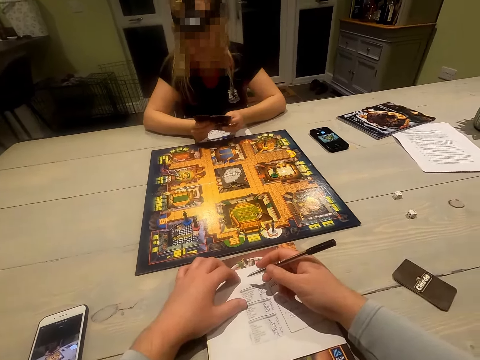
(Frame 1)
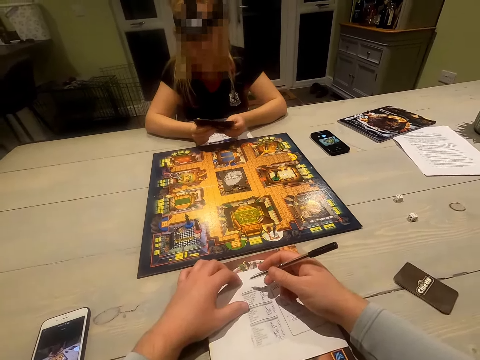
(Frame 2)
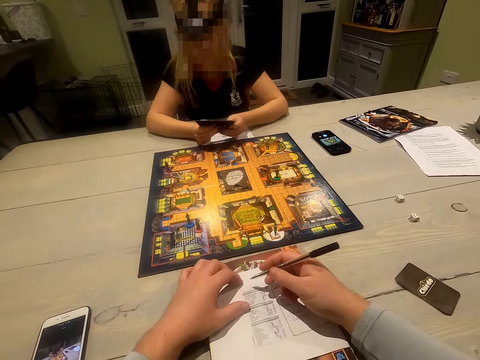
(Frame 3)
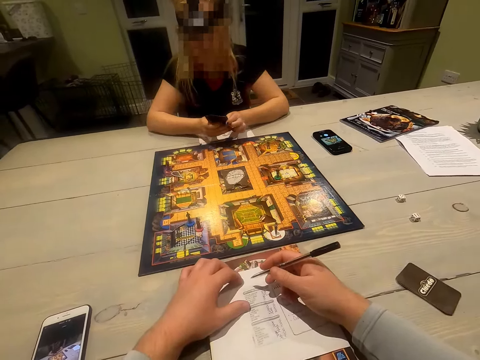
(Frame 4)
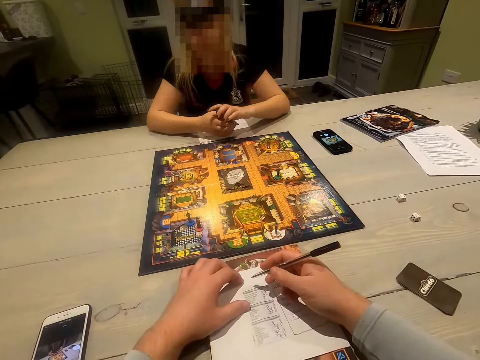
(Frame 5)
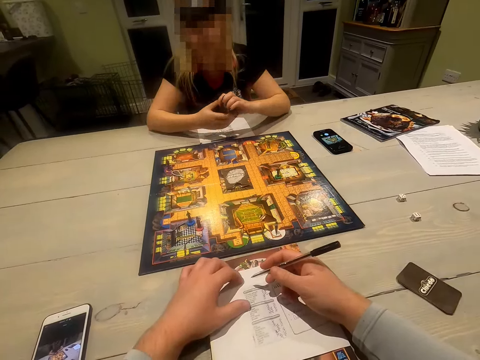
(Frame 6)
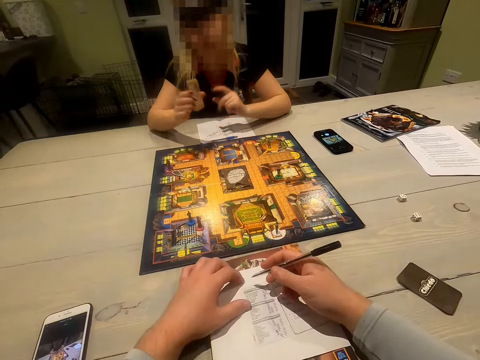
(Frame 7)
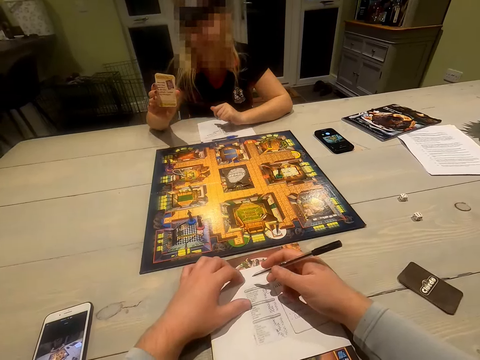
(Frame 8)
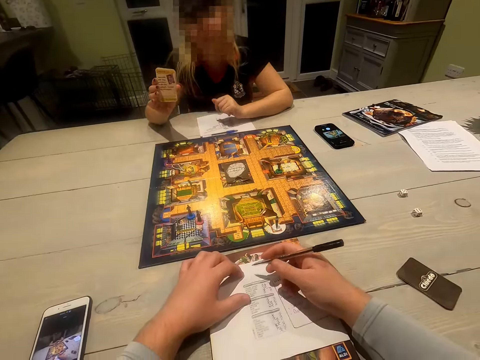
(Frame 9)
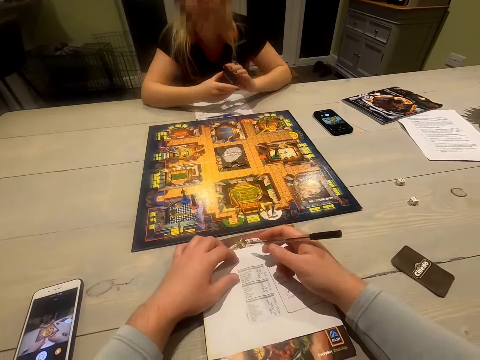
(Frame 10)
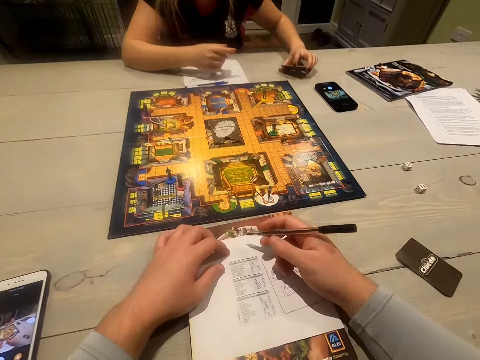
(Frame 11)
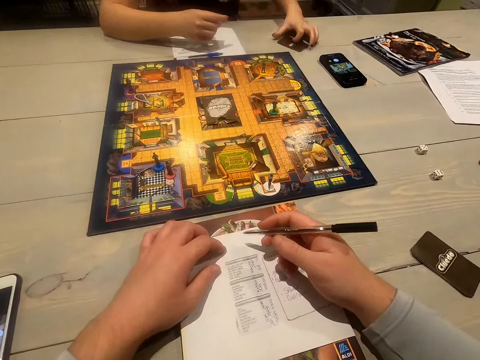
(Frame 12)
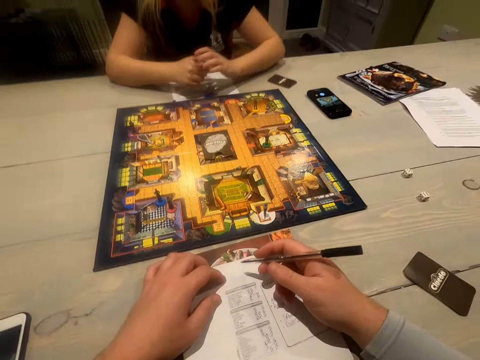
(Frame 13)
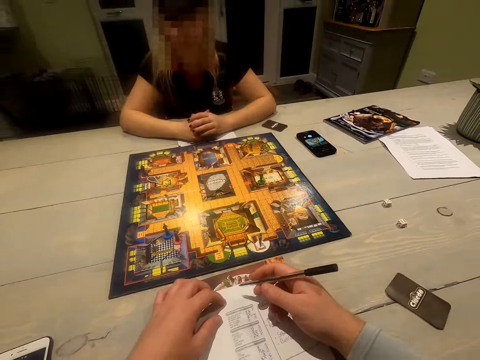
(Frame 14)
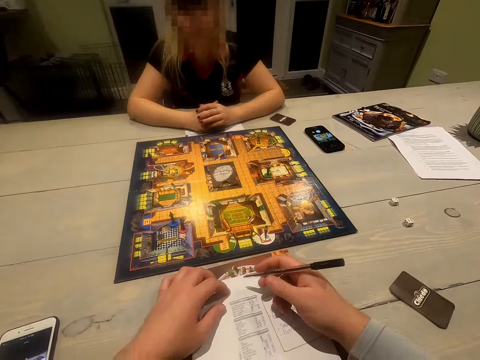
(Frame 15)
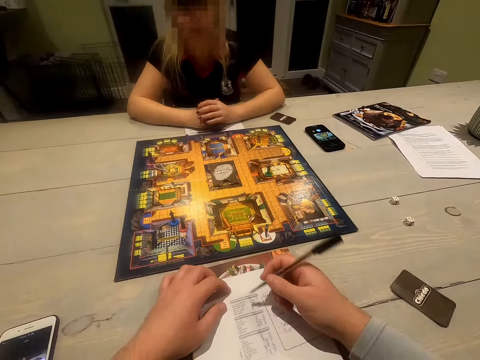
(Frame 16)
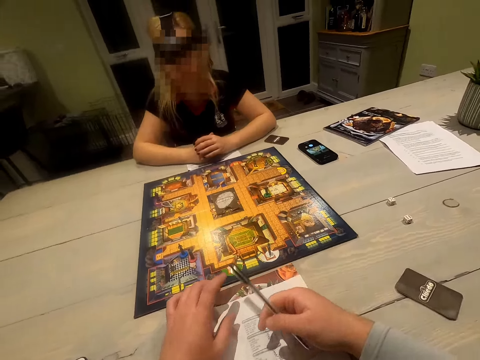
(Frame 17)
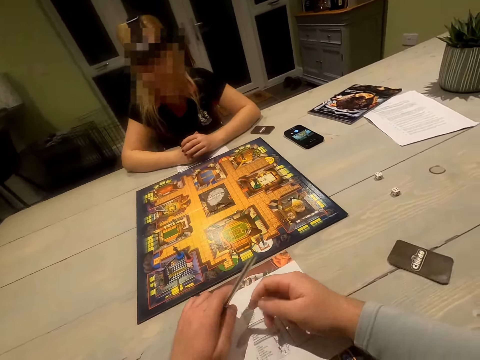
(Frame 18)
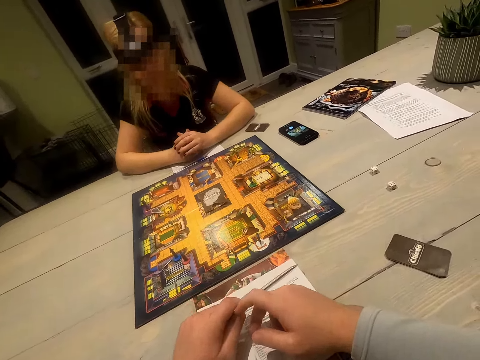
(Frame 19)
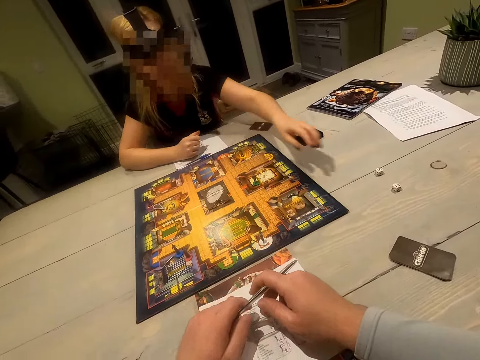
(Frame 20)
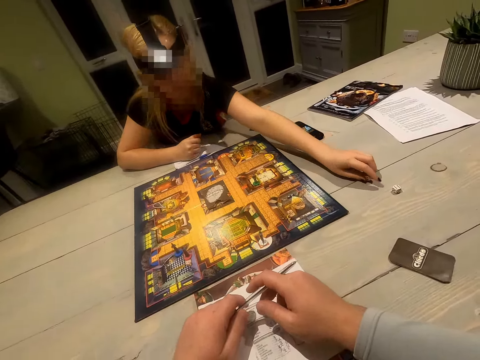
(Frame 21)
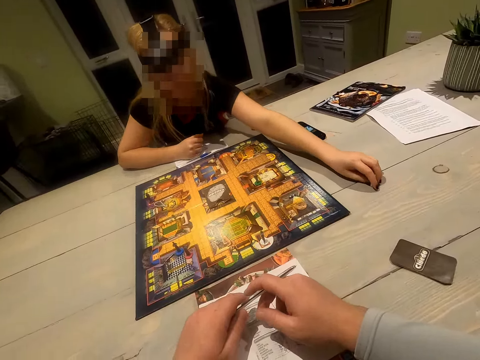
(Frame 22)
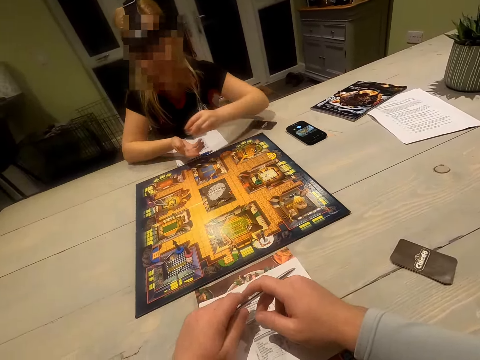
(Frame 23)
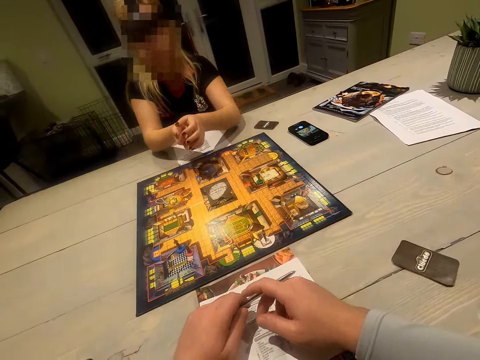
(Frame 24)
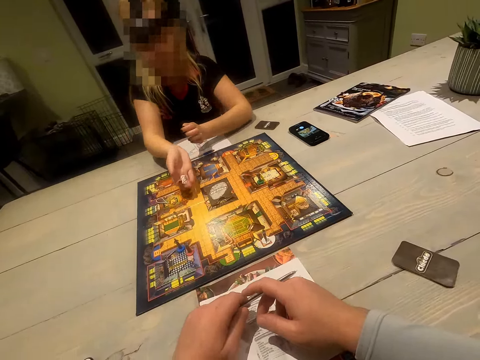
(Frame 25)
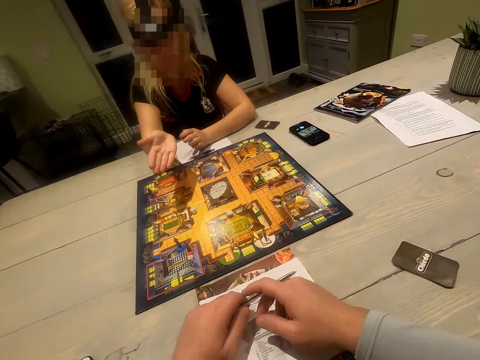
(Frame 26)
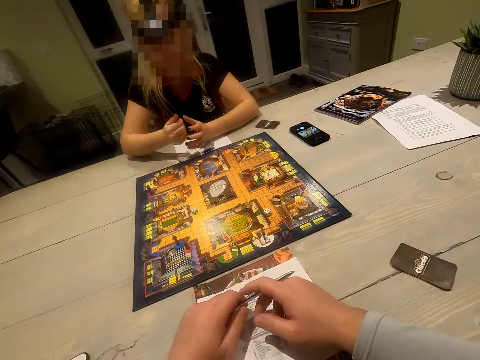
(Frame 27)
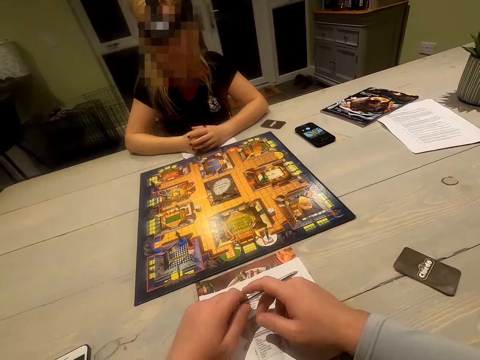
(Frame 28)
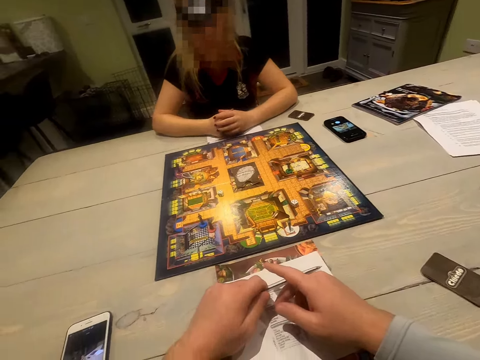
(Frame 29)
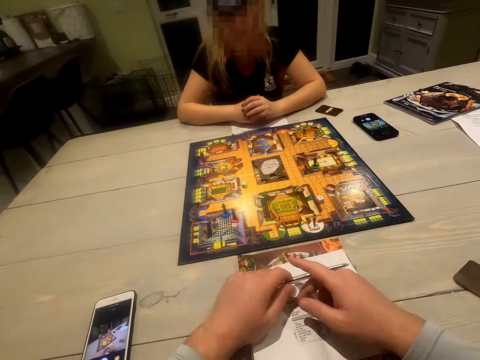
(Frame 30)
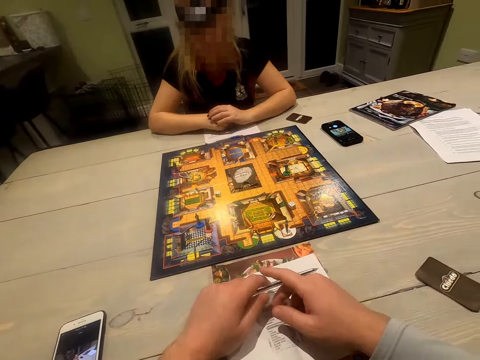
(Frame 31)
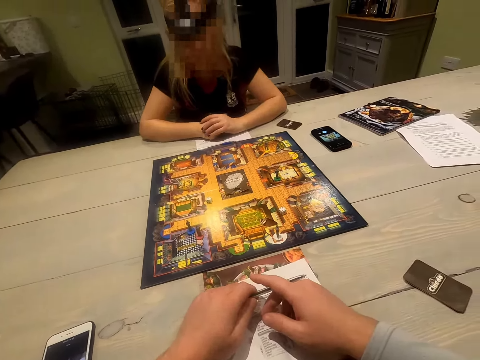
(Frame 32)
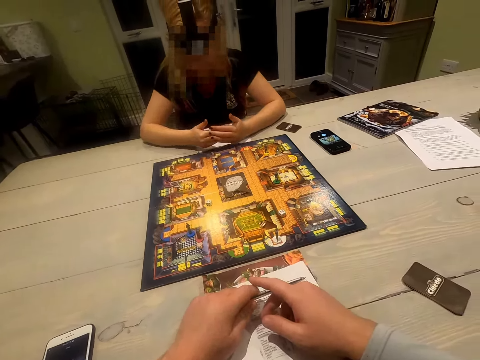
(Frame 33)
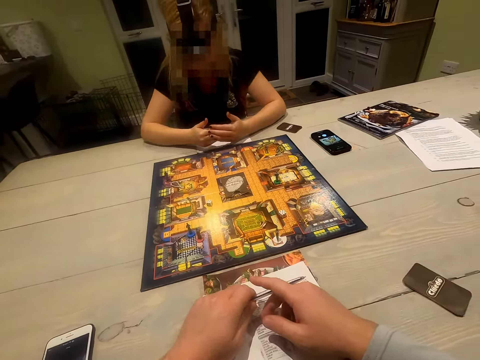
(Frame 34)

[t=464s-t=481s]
A woman shuffles the cards. She holds up the card and shows the camera wearer the cards. She holds the cards with the other hand. She puts down the cards. The camera wearer looks around. They hold the pen with the other hand. The woman picks up the dice. She shakes the dice. She drops the dice on the board. She rolls the dice. The camera wearer looks around.

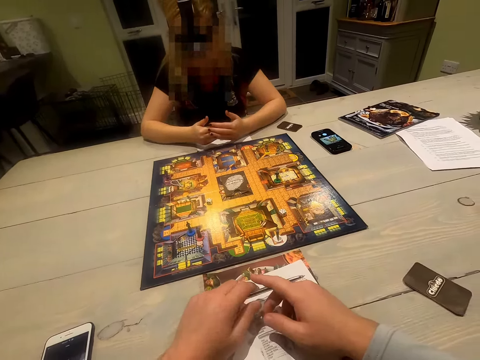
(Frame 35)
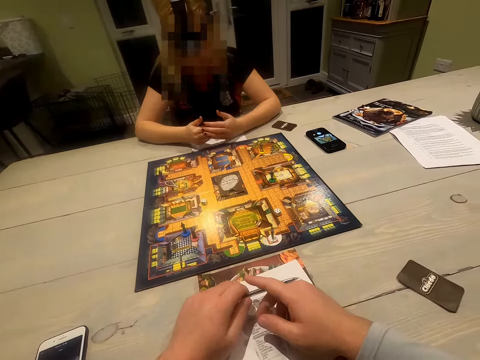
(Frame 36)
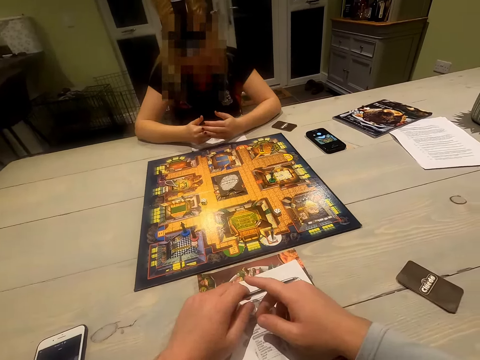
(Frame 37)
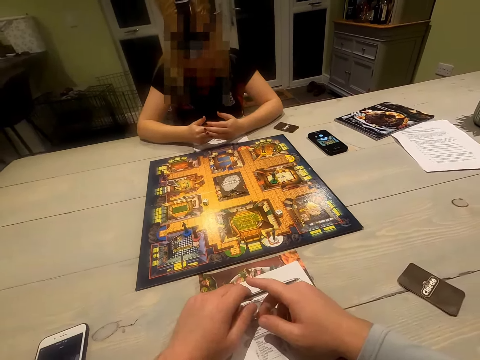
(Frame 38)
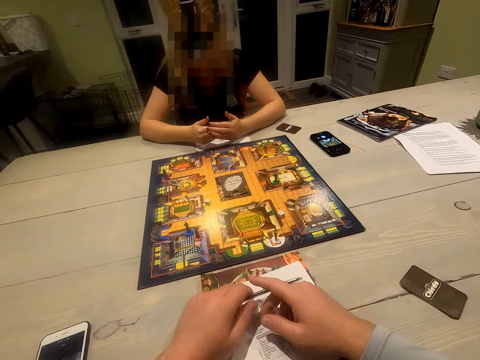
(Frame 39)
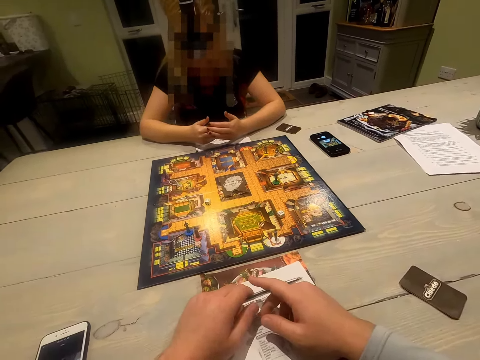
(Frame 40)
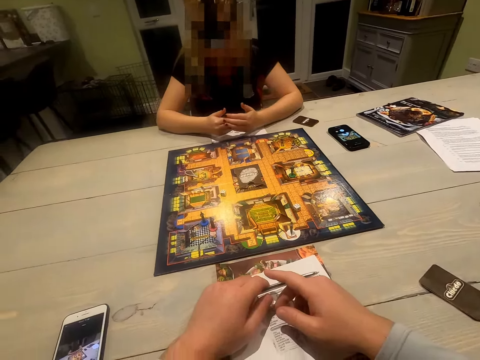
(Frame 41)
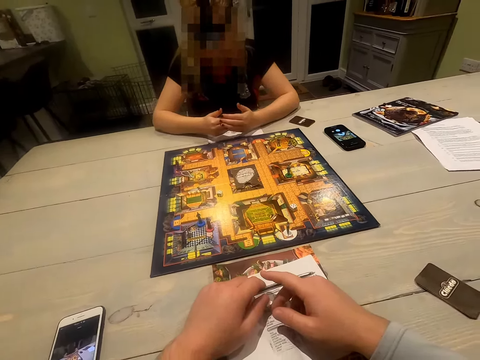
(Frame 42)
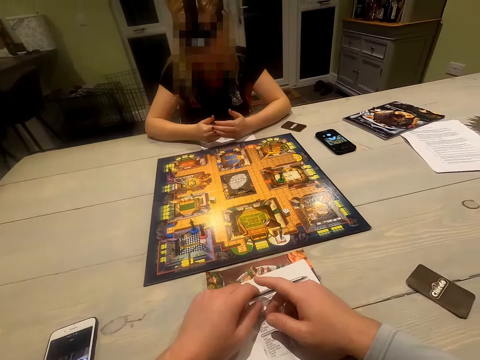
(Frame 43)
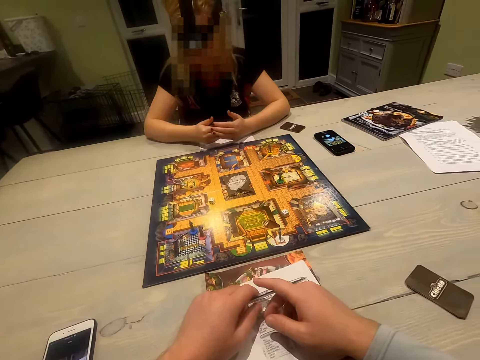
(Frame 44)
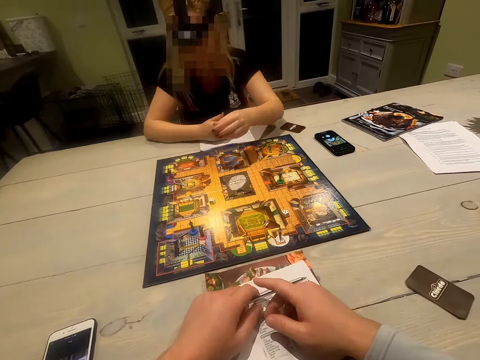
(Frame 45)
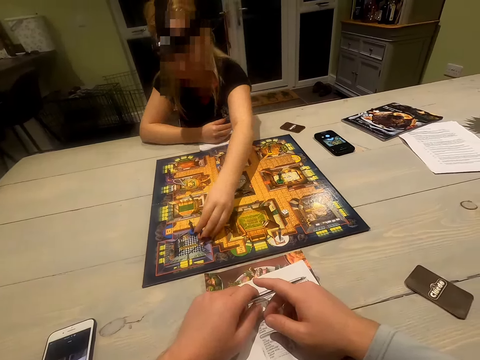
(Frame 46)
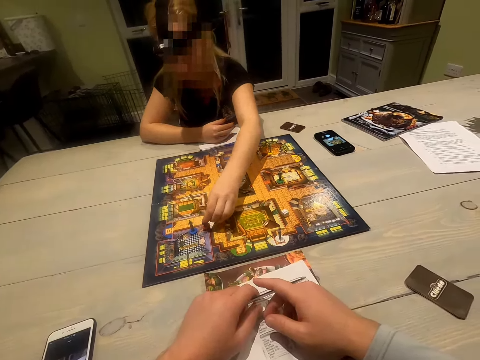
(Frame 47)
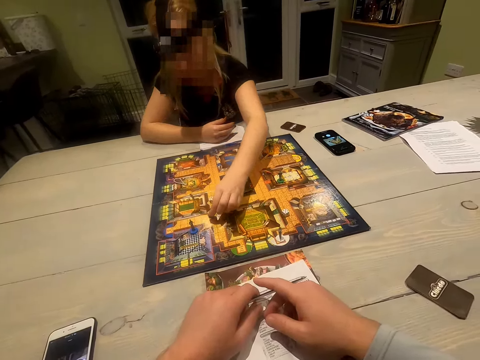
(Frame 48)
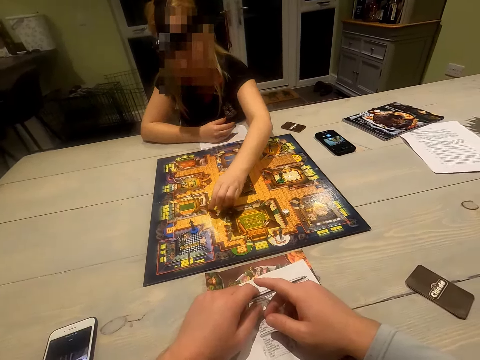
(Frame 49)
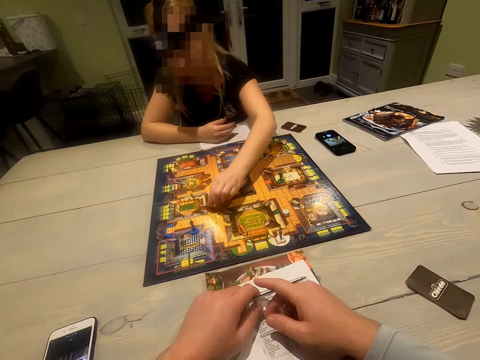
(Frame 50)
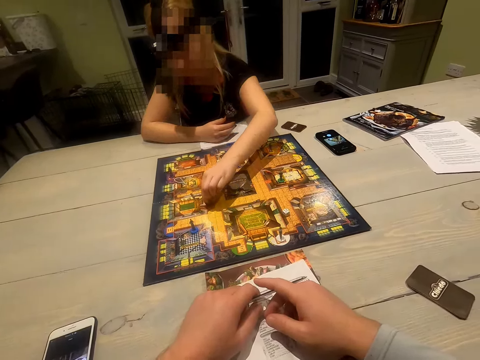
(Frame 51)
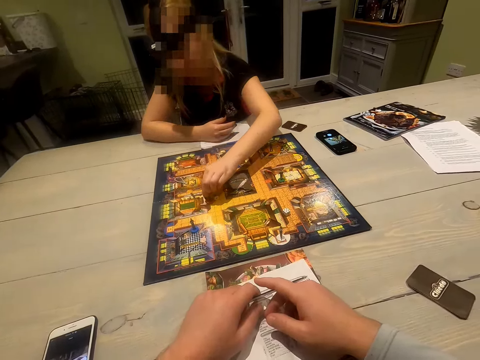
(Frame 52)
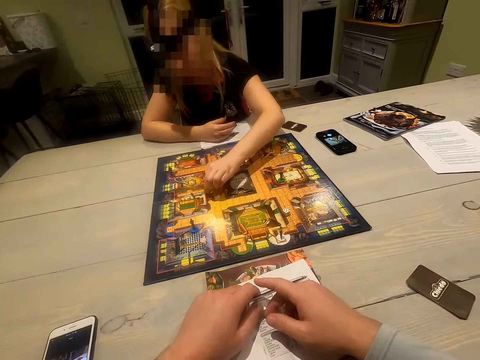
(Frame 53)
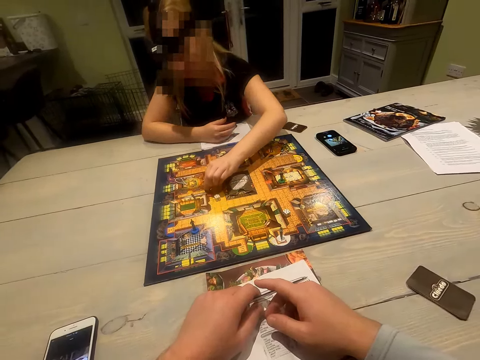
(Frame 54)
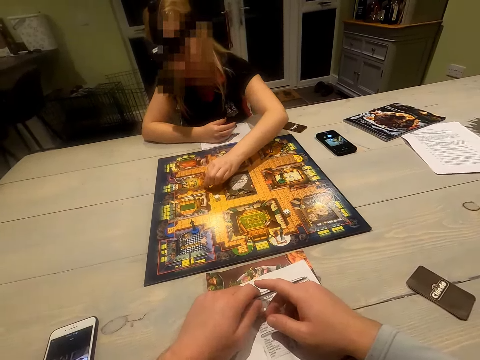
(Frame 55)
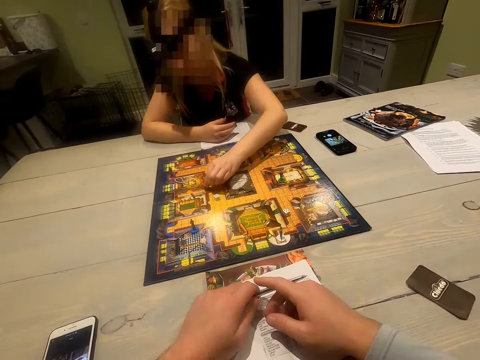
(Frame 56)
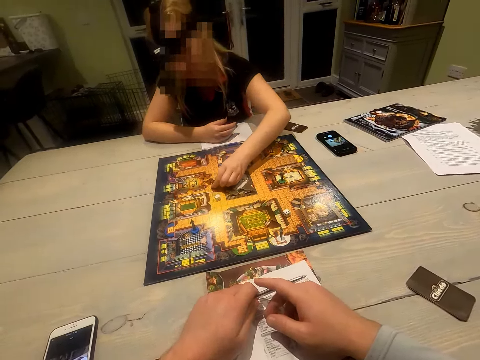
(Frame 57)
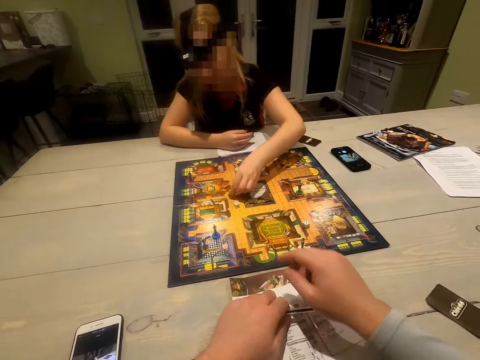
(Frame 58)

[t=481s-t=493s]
A woman looks at the cards. She plays and moves the token.
